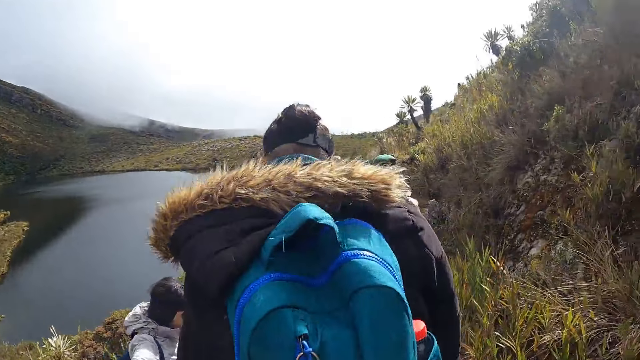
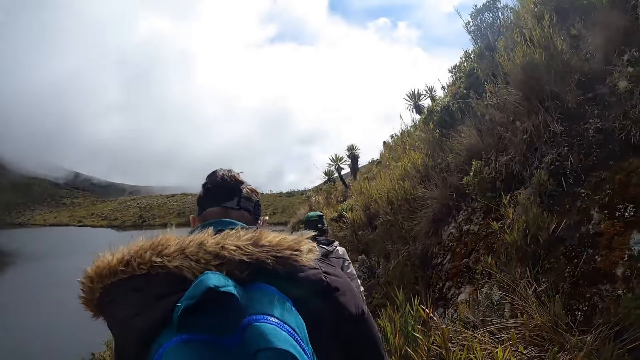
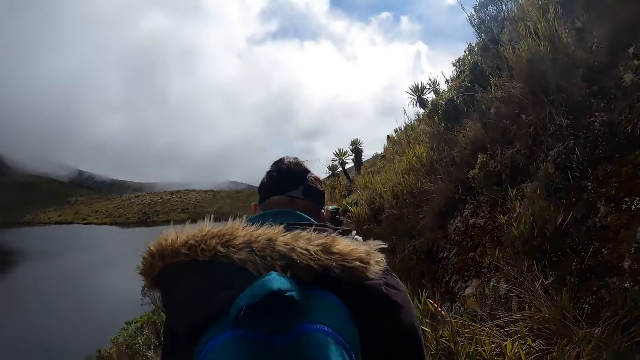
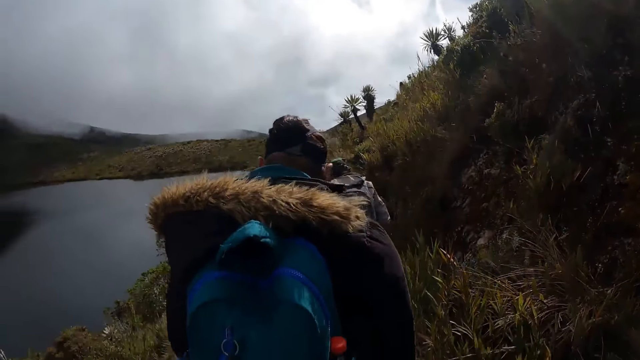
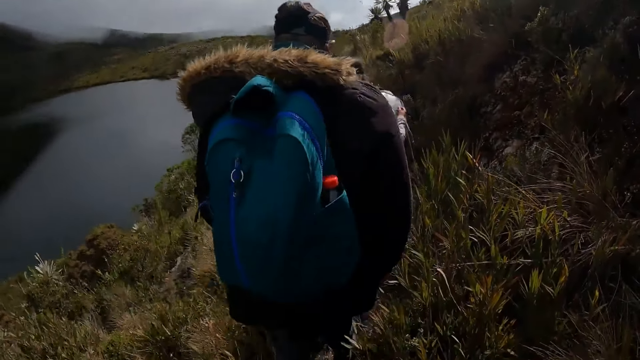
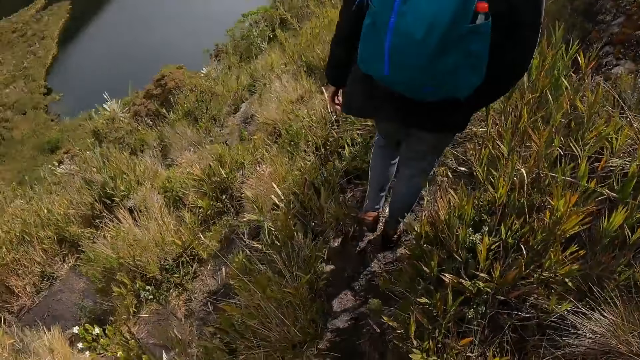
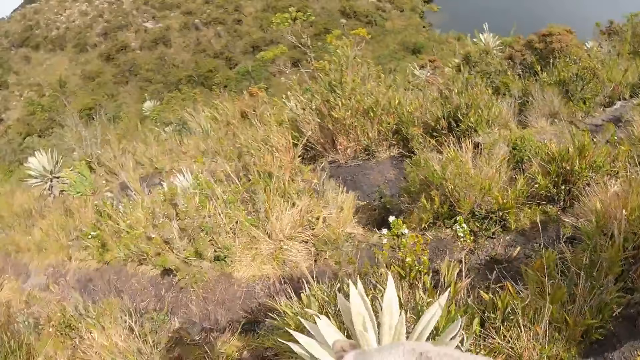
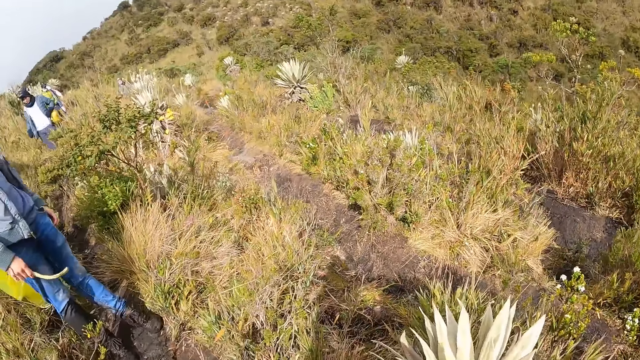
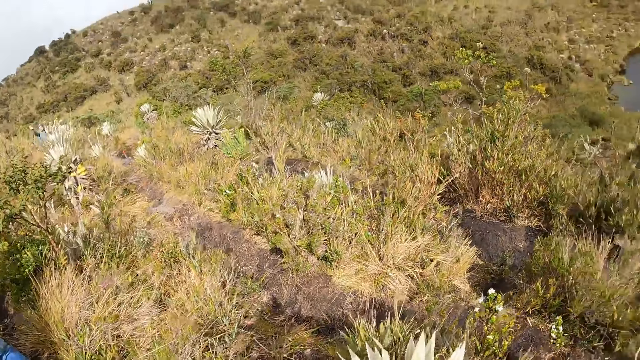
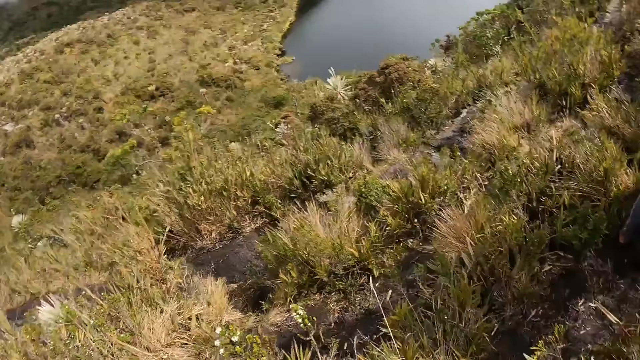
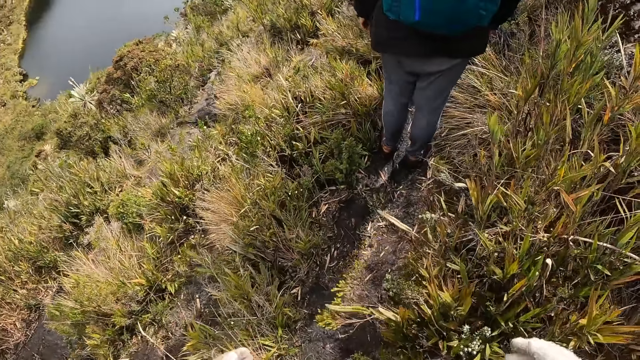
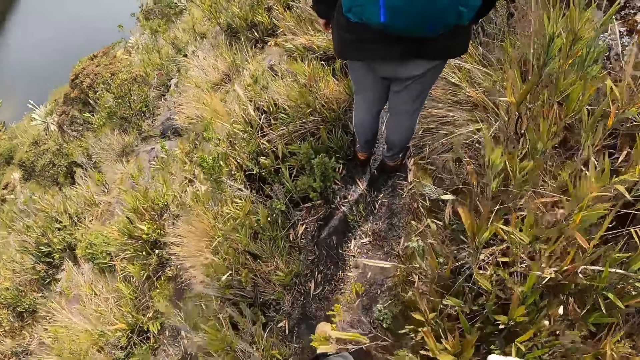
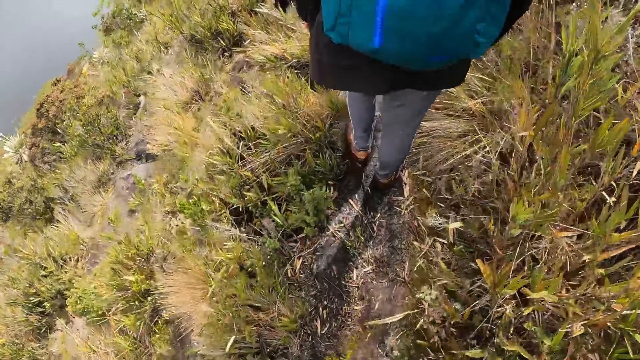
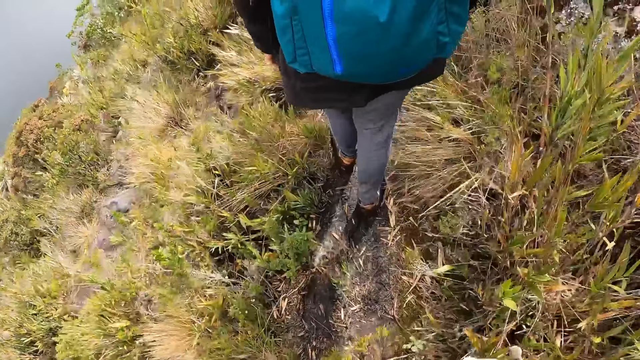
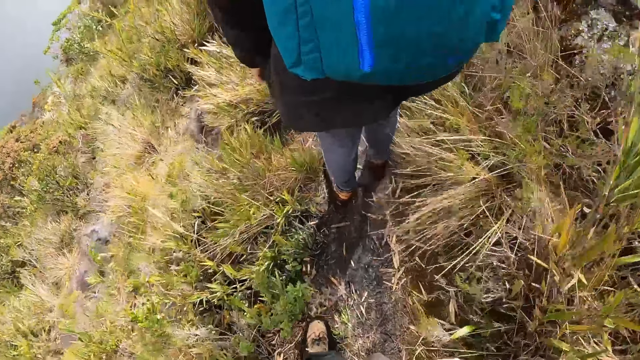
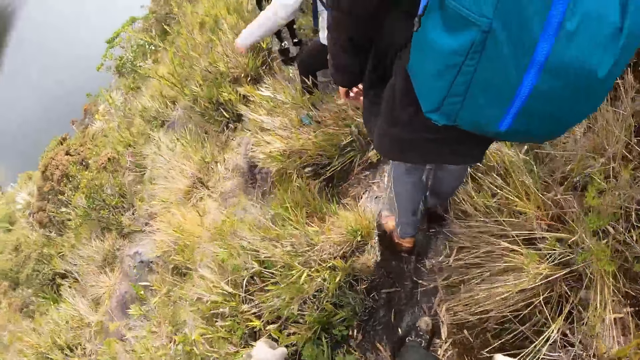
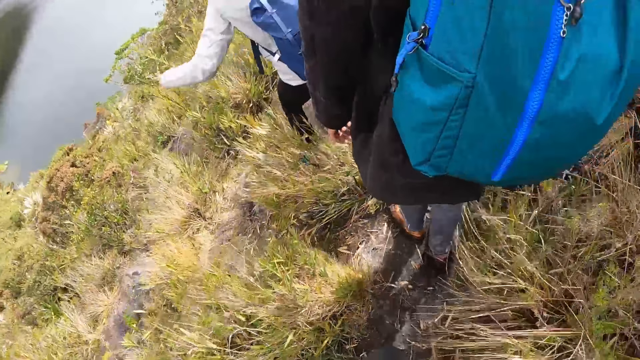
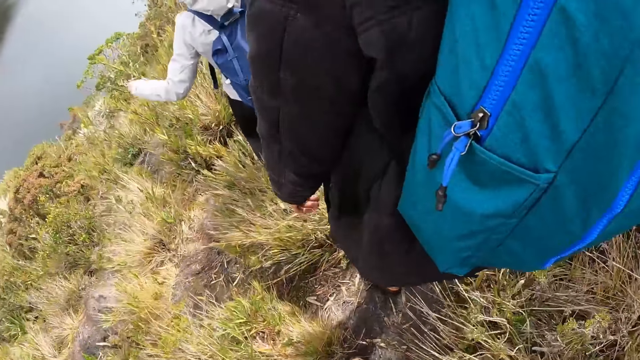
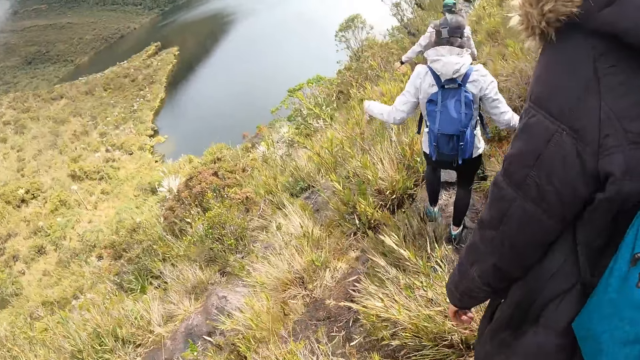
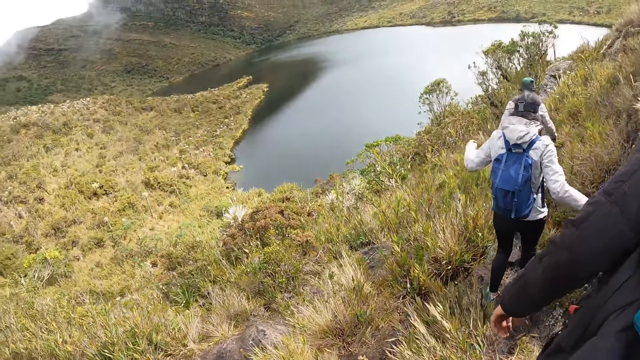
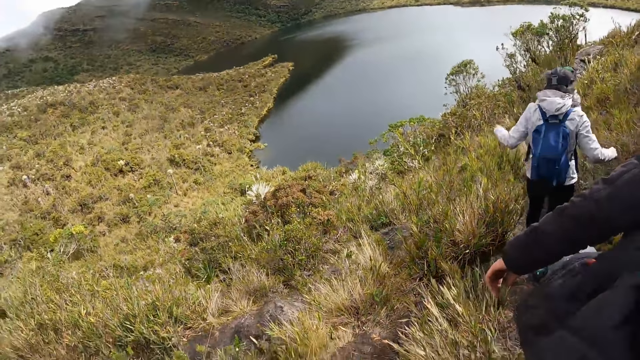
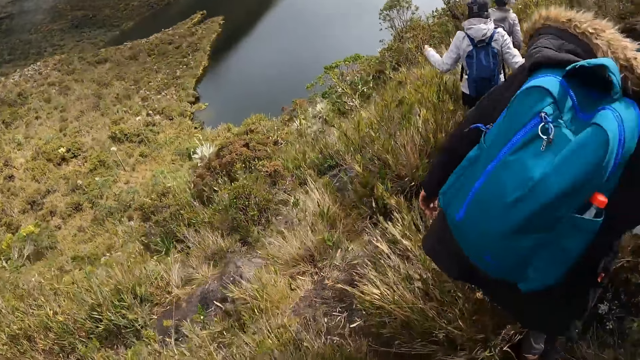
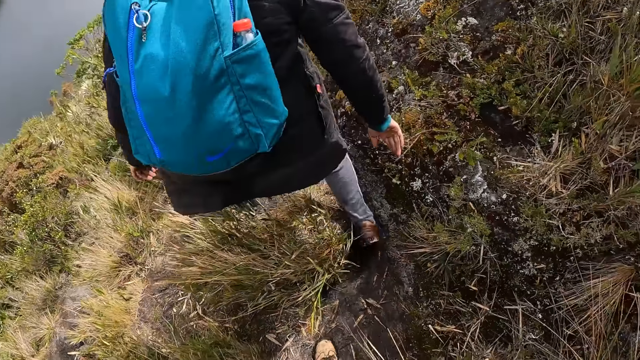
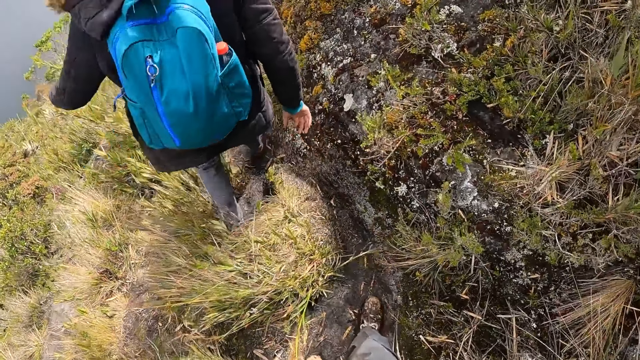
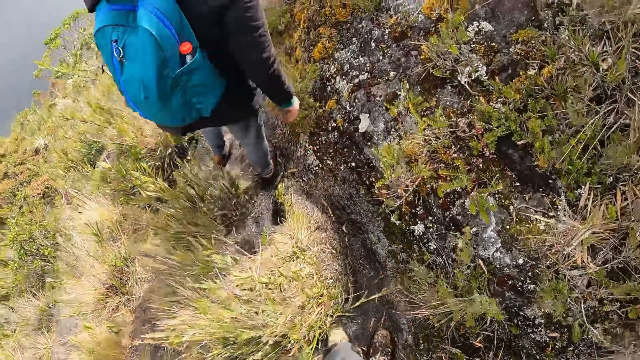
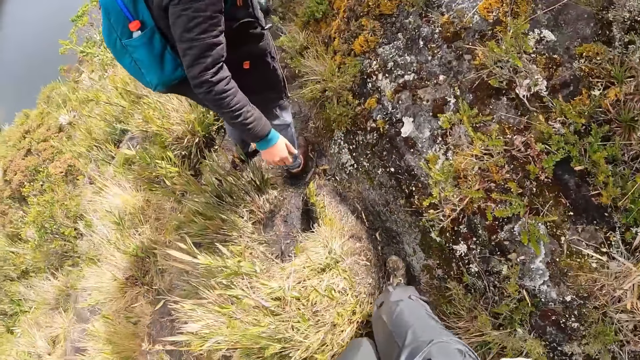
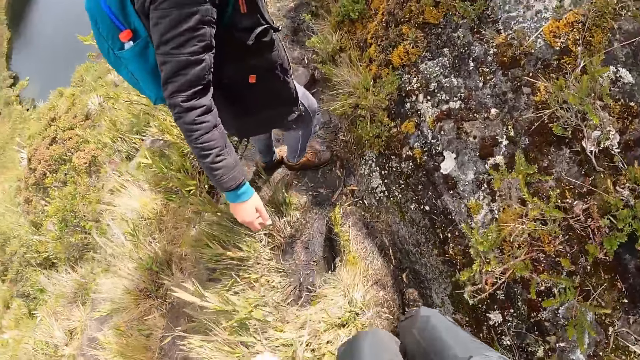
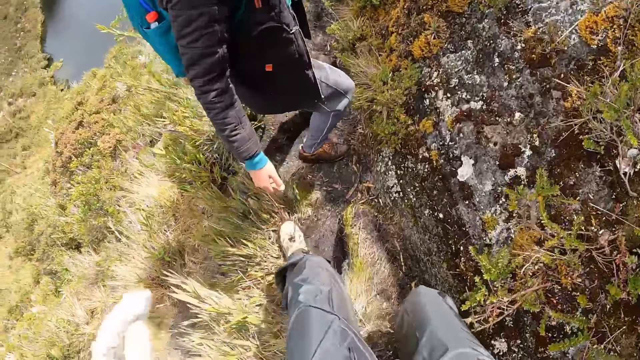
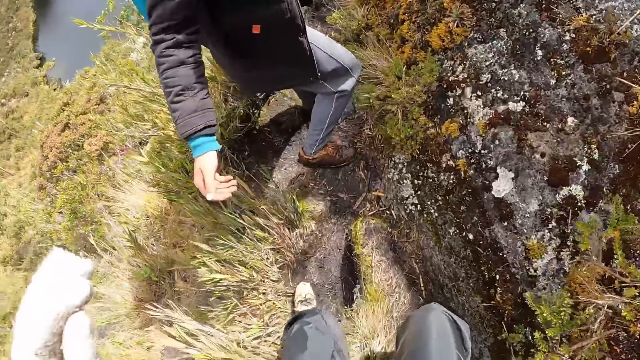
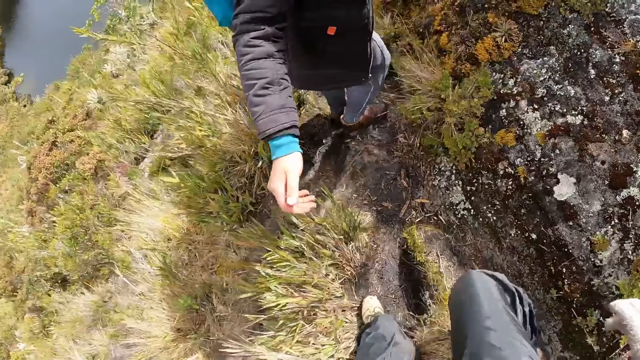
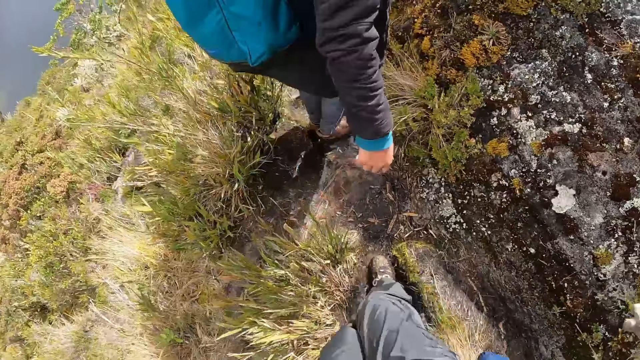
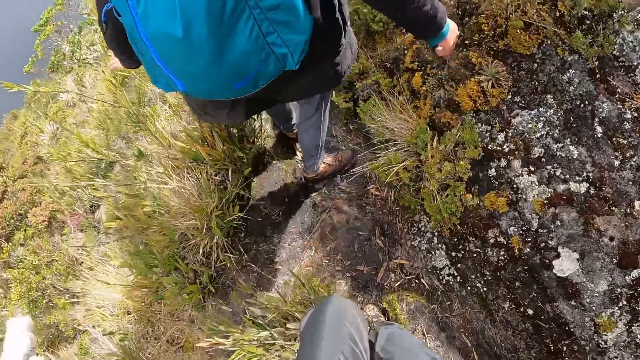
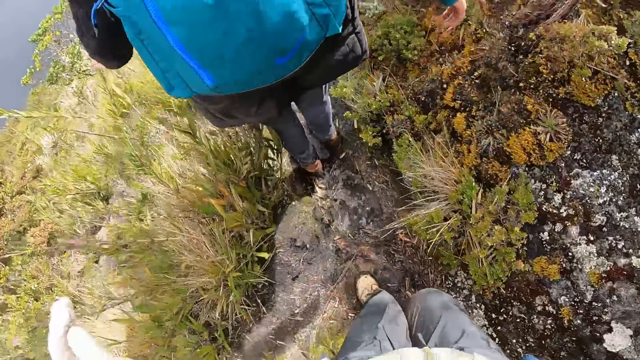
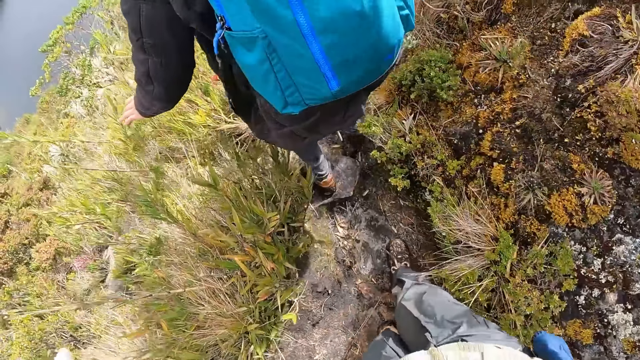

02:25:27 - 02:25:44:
A man walks along the hill. The camera wearer looks around the field. They walk along the hill. They walk around the muddy path. Another man walks down the hill. A third man walks down the hill. The first man walks down the hill. The camera wearer walks down the hill.

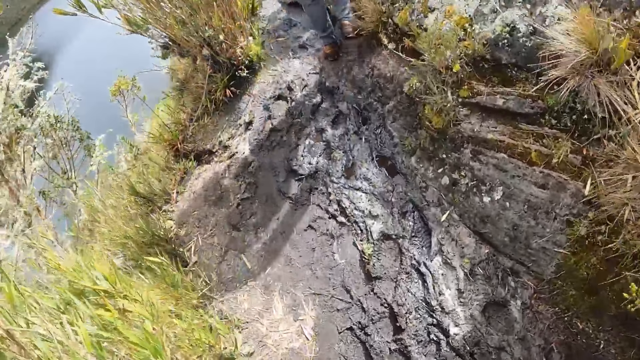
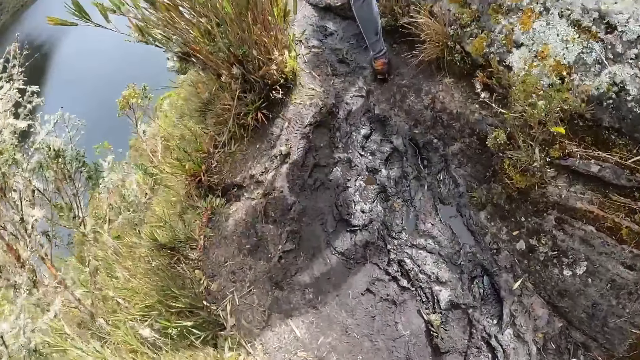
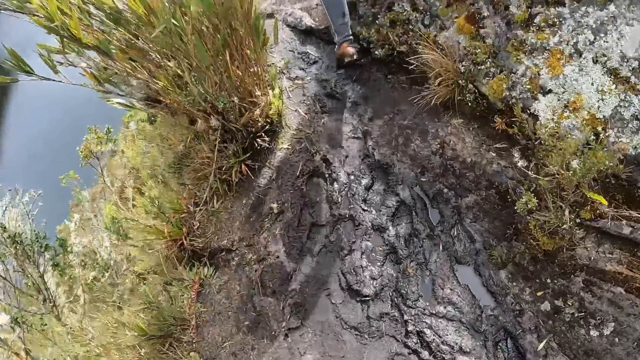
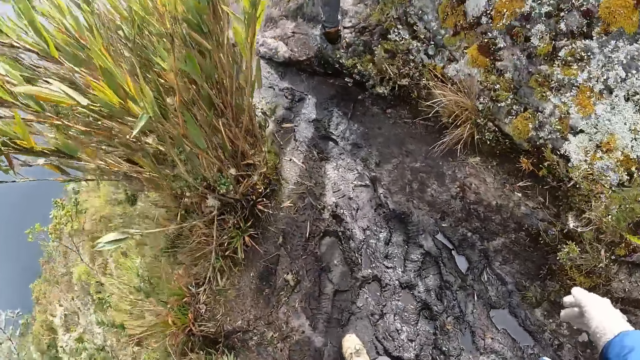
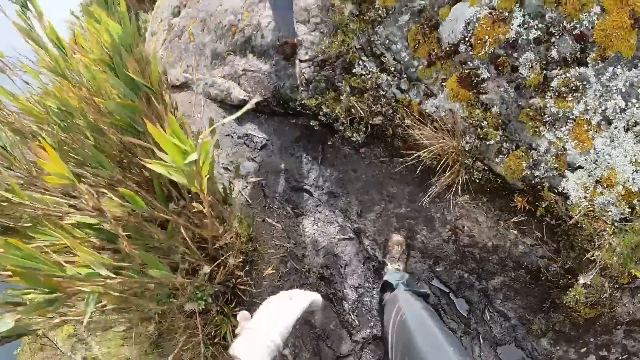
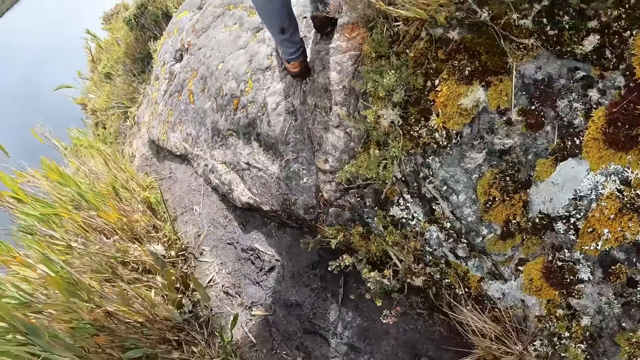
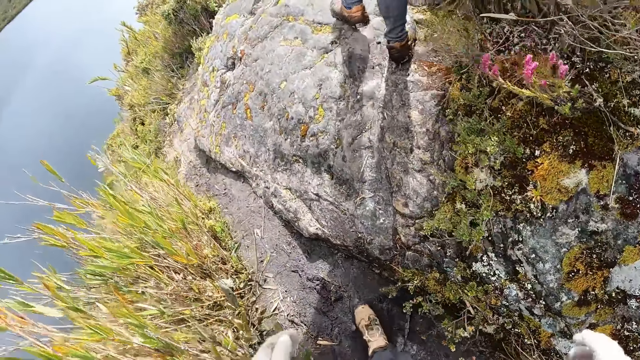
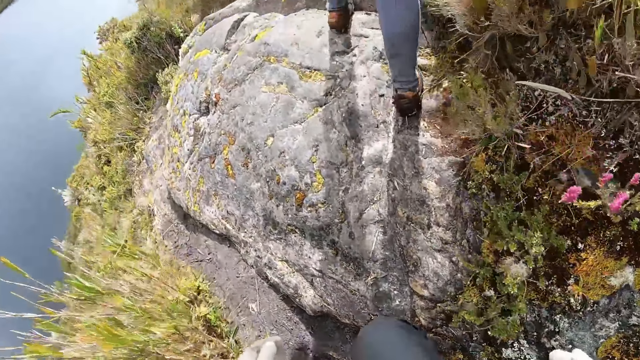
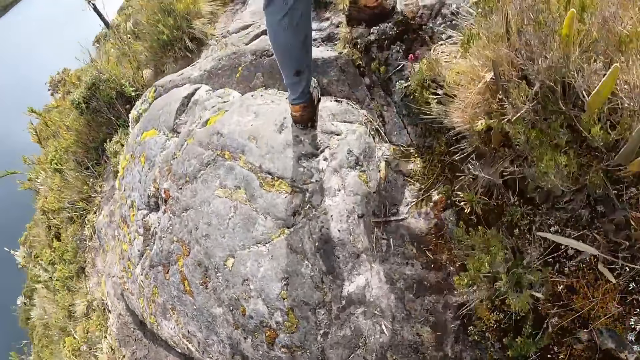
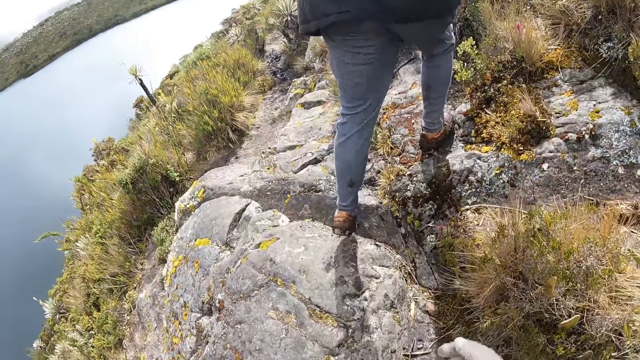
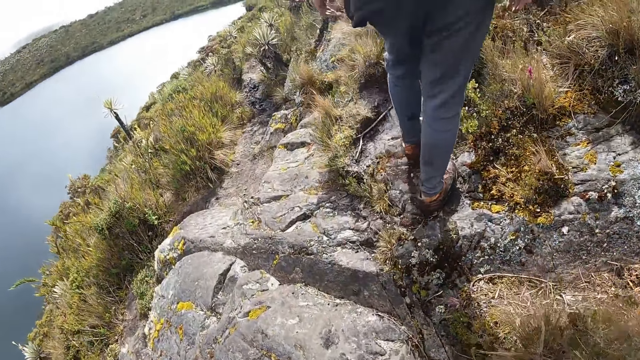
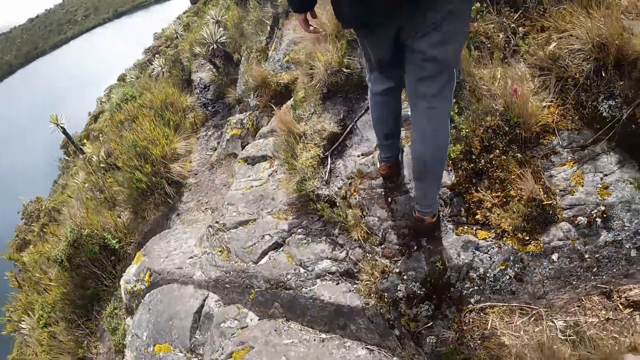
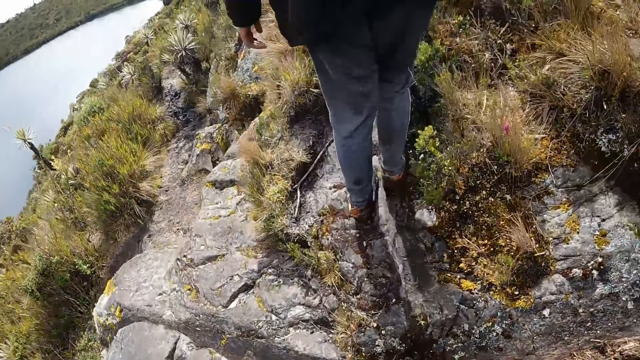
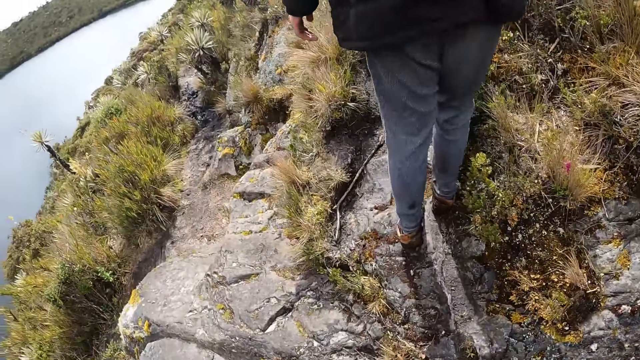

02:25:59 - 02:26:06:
A man walks along the hill. The camera wearer walks along the hill.
